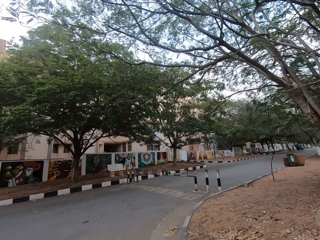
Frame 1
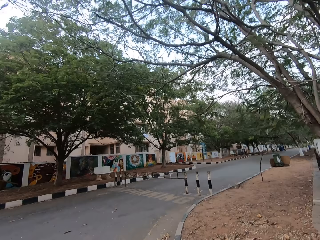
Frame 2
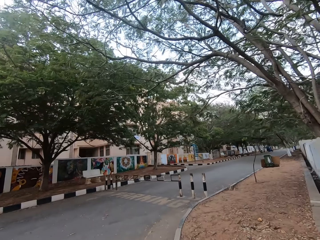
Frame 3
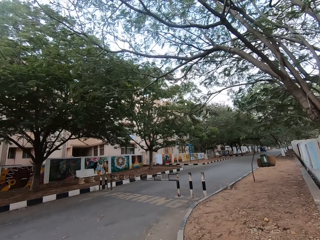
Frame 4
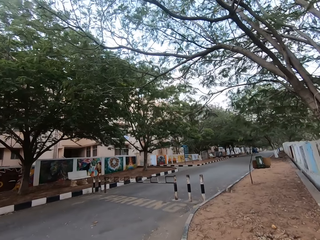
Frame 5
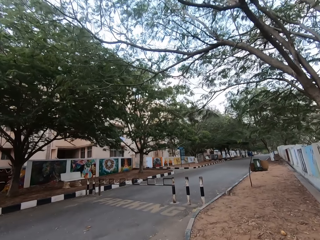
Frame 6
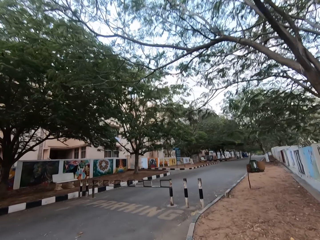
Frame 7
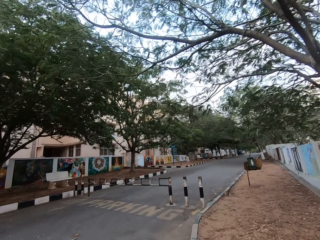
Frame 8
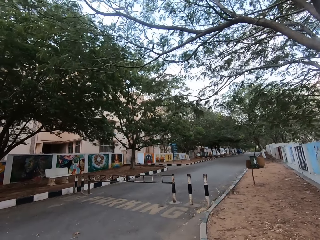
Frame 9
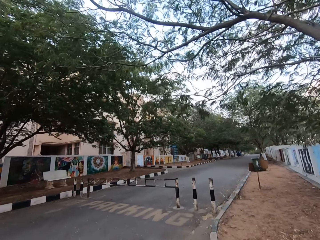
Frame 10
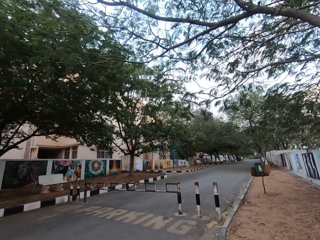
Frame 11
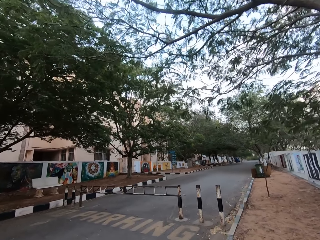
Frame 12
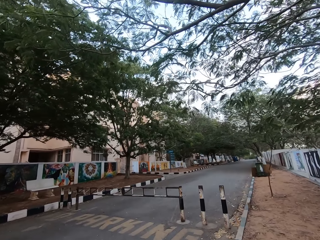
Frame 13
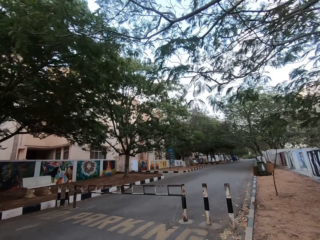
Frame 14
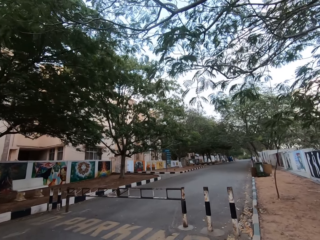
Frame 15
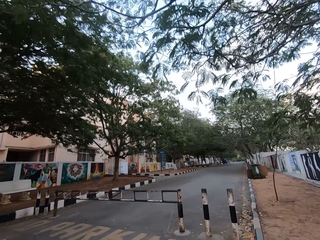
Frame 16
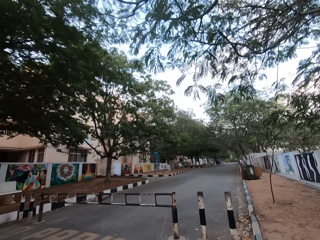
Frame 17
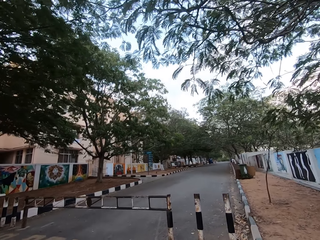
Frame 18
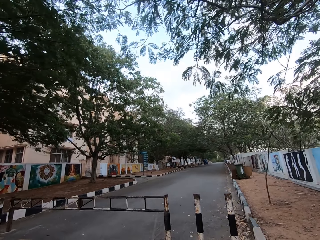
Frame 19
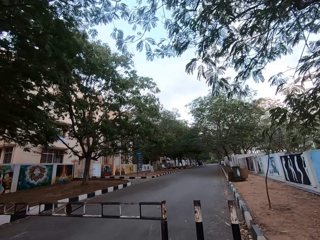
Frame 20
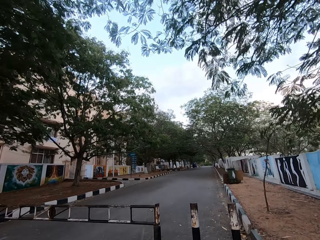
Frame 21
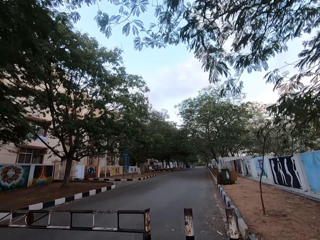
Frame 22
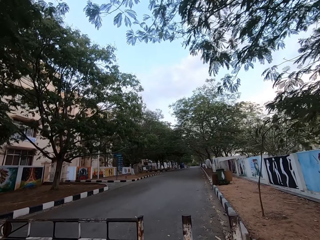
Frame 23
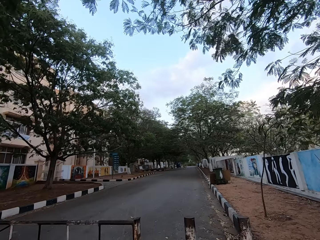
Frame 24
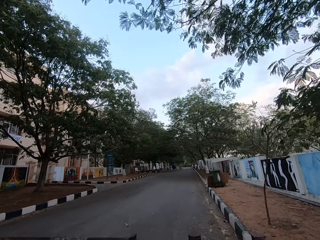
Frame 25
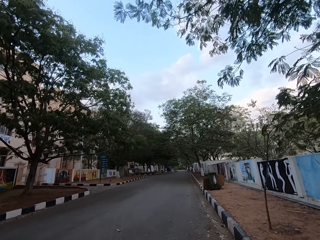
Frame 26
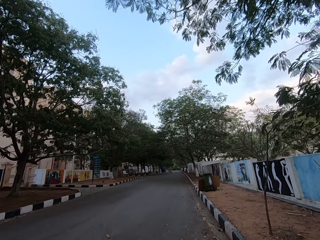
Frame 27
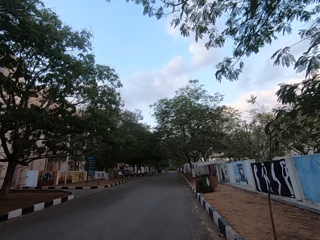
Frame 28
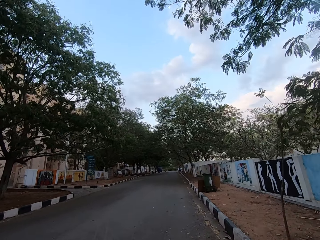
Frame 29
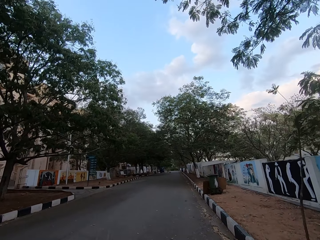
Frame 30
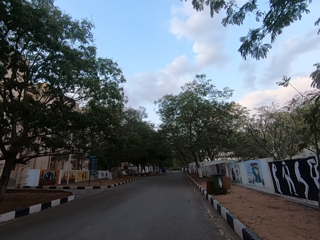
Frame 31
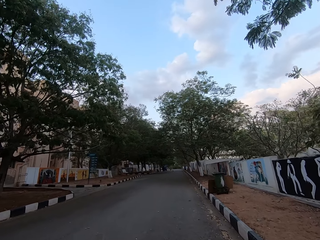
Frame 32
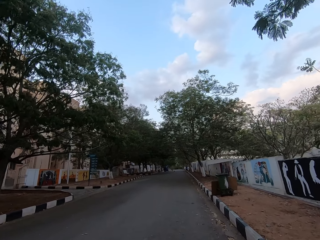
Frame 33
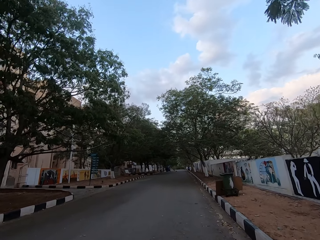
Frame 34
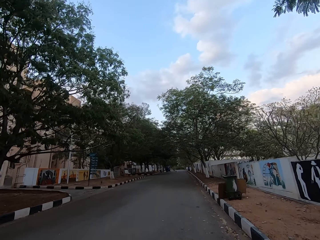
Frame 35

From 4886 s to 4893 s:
The camera wearer takes a corner.

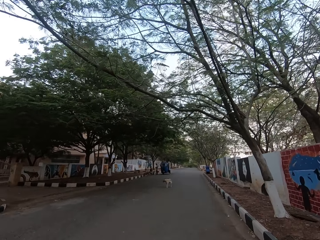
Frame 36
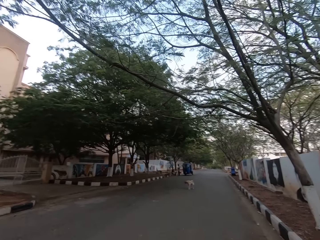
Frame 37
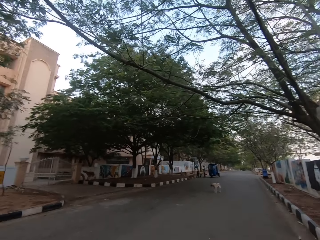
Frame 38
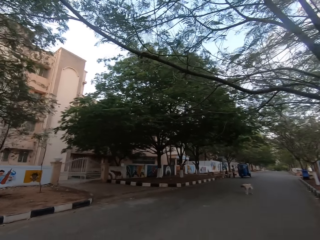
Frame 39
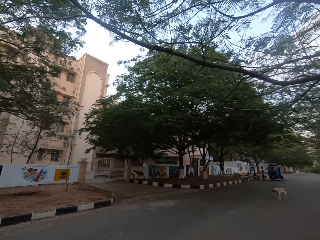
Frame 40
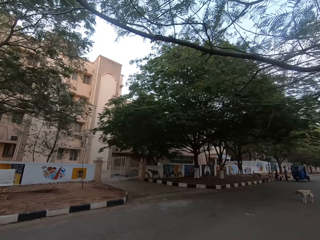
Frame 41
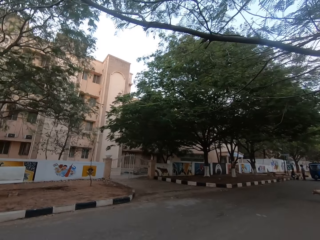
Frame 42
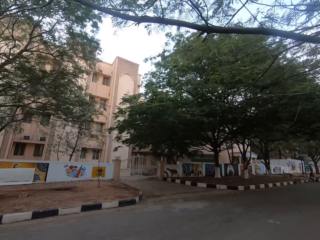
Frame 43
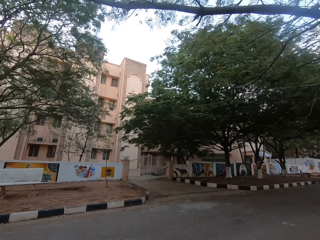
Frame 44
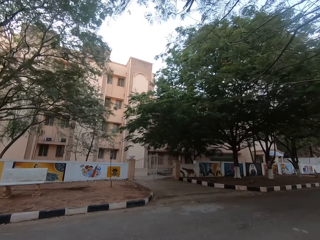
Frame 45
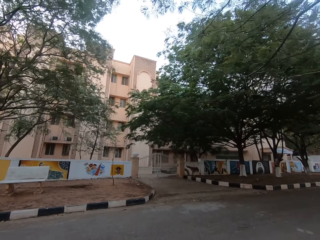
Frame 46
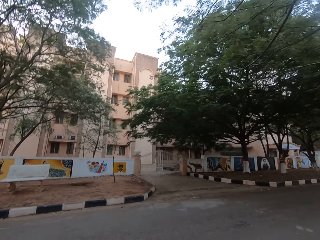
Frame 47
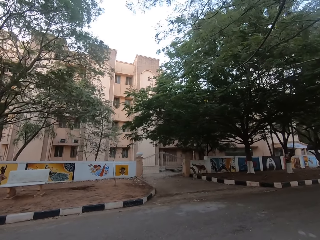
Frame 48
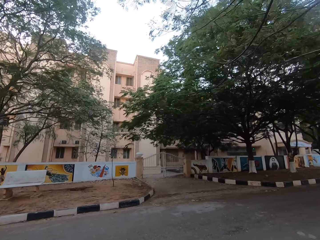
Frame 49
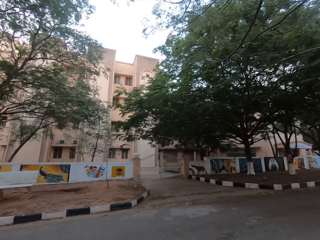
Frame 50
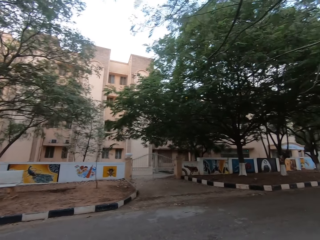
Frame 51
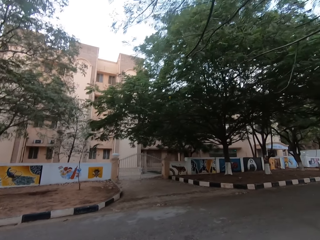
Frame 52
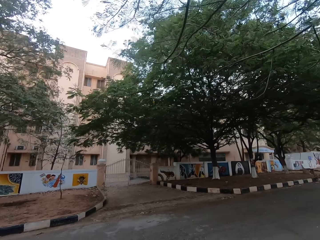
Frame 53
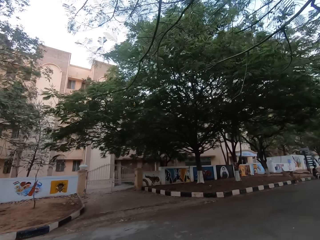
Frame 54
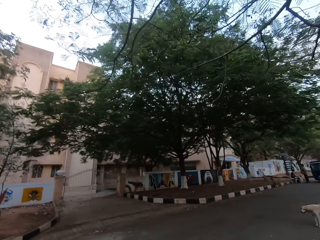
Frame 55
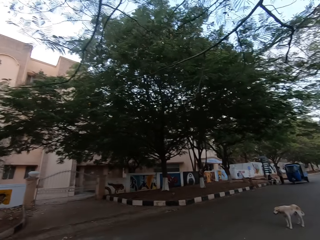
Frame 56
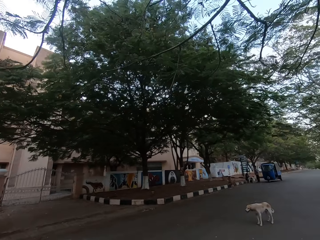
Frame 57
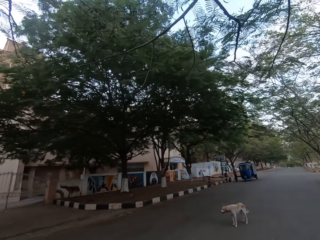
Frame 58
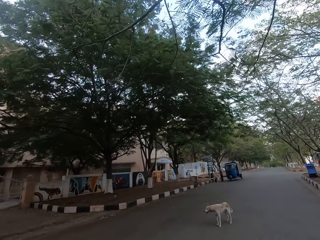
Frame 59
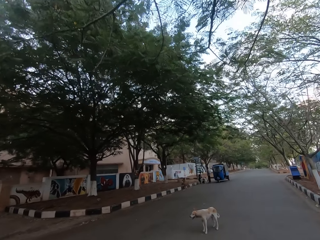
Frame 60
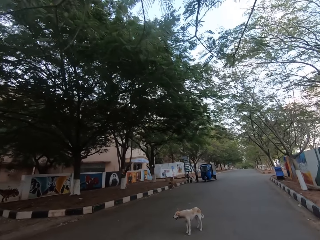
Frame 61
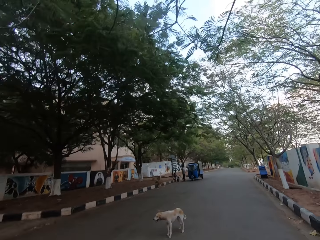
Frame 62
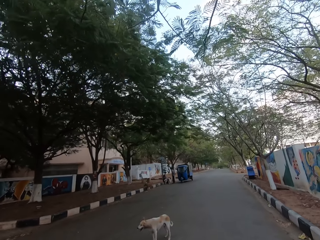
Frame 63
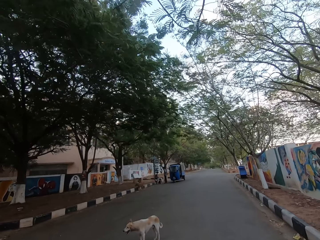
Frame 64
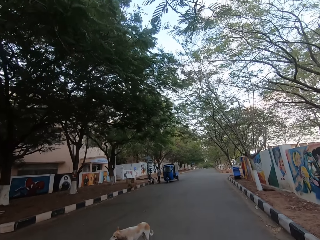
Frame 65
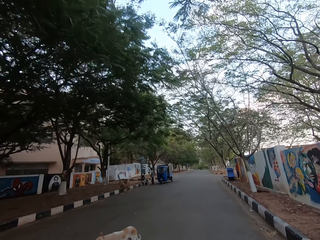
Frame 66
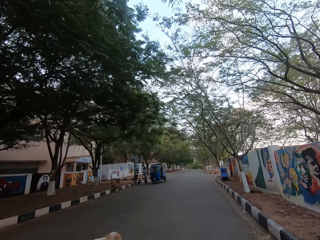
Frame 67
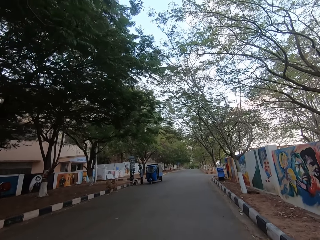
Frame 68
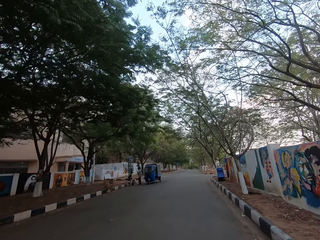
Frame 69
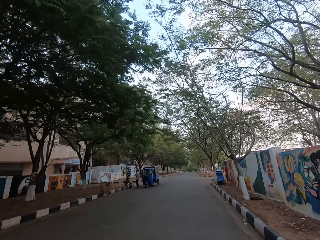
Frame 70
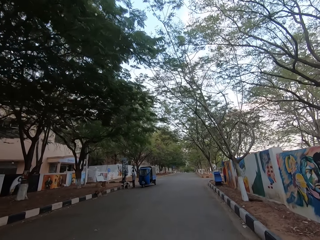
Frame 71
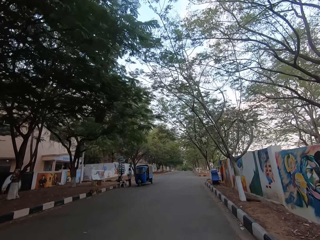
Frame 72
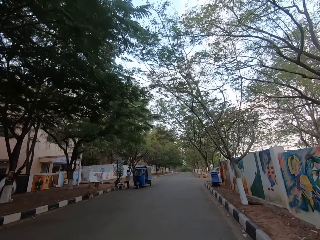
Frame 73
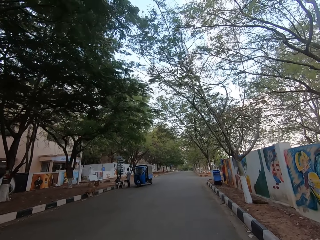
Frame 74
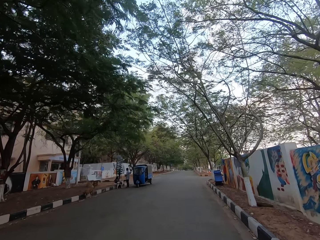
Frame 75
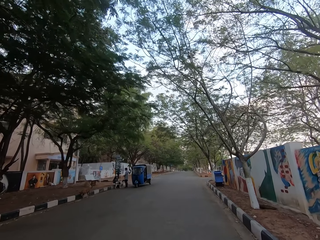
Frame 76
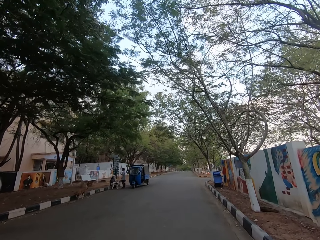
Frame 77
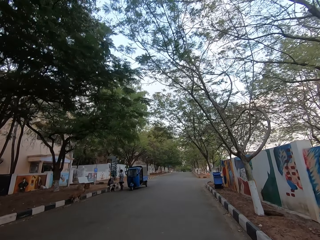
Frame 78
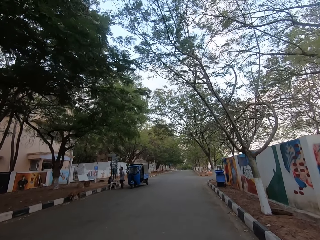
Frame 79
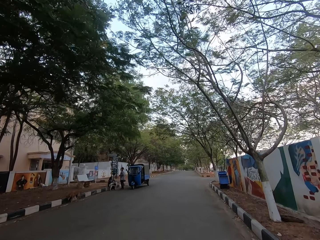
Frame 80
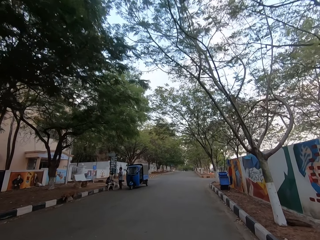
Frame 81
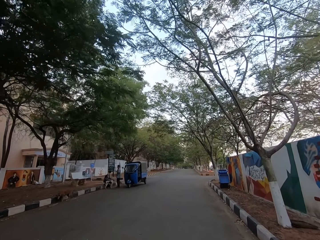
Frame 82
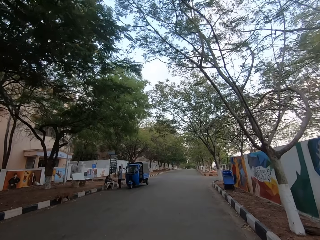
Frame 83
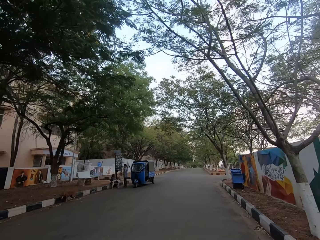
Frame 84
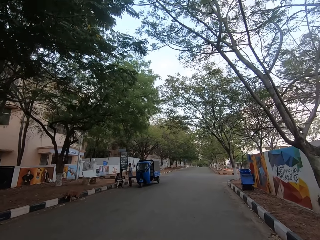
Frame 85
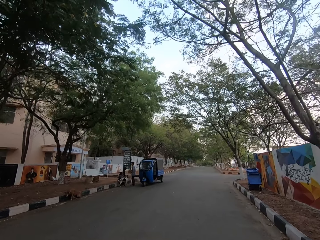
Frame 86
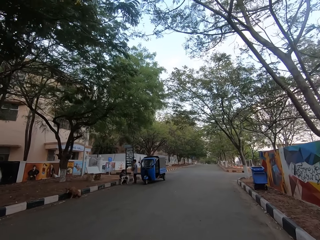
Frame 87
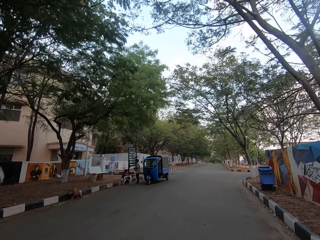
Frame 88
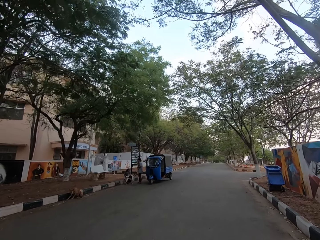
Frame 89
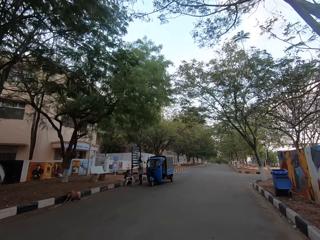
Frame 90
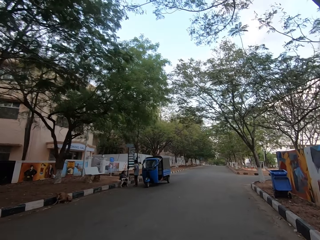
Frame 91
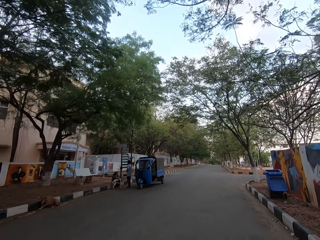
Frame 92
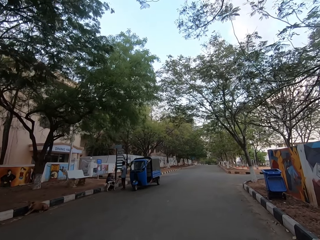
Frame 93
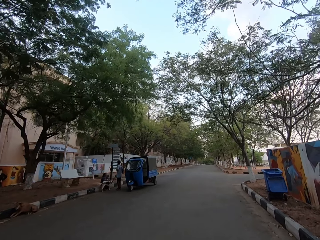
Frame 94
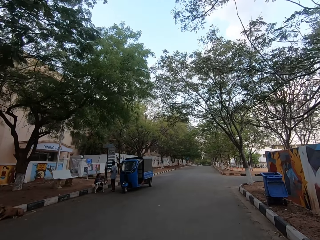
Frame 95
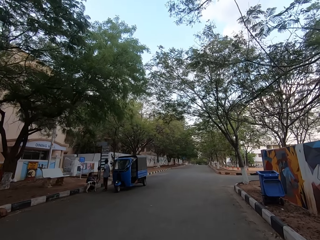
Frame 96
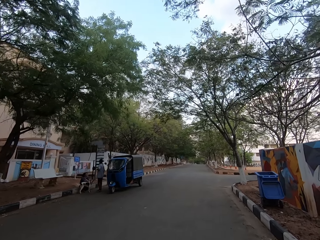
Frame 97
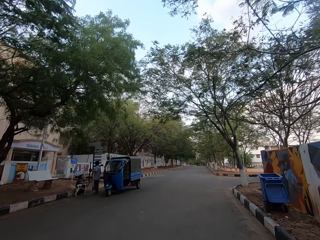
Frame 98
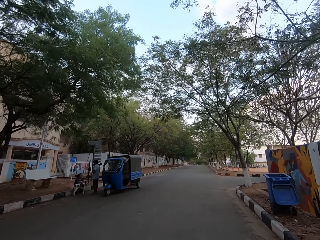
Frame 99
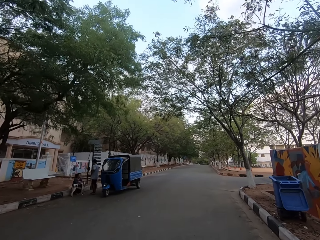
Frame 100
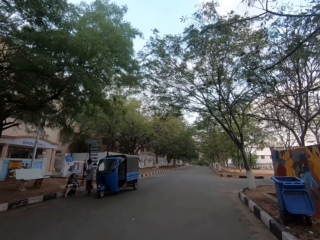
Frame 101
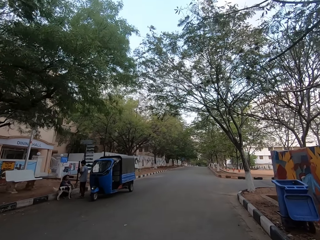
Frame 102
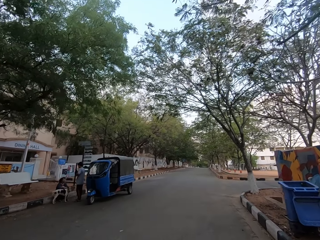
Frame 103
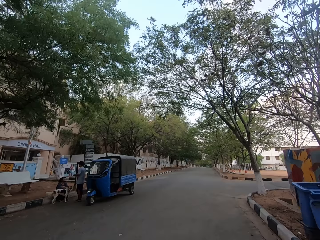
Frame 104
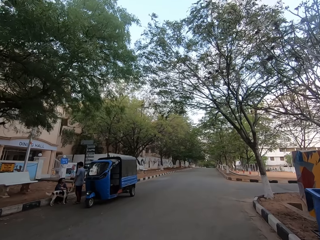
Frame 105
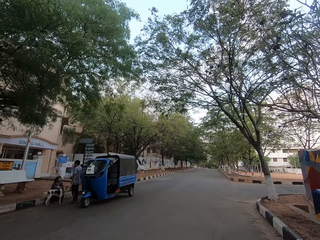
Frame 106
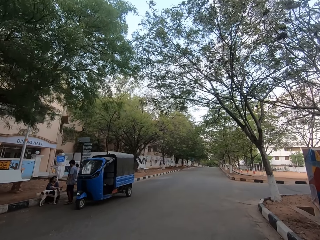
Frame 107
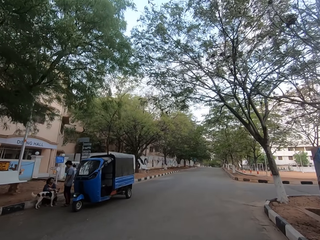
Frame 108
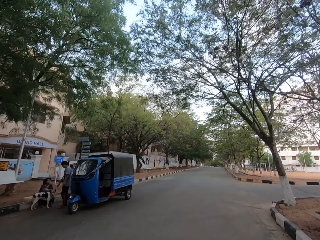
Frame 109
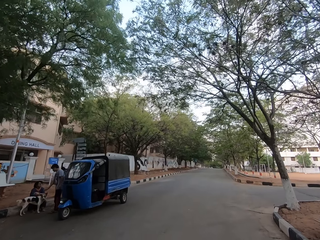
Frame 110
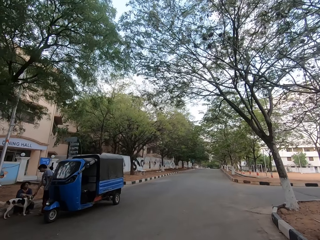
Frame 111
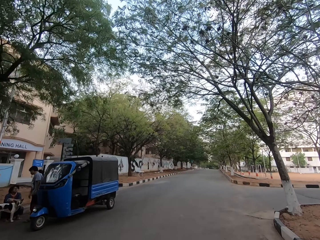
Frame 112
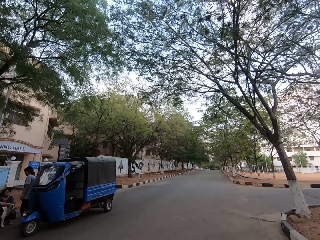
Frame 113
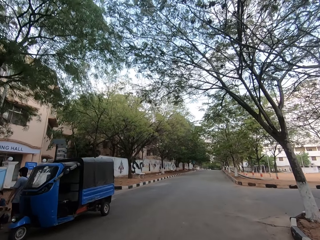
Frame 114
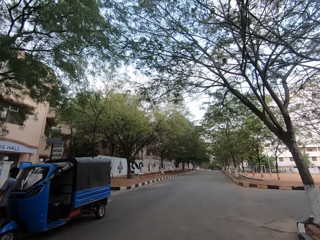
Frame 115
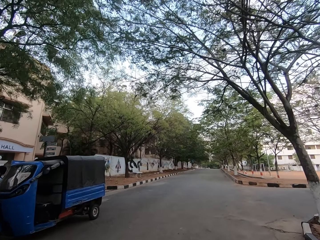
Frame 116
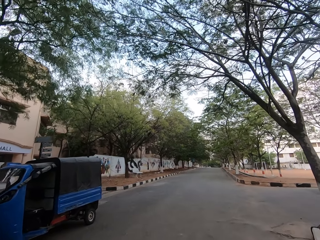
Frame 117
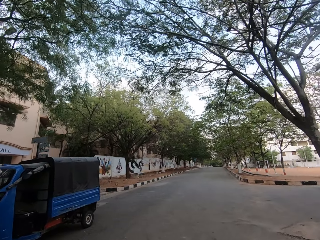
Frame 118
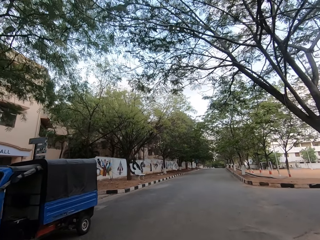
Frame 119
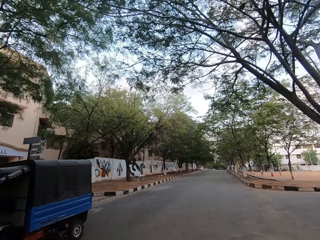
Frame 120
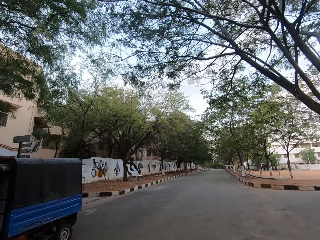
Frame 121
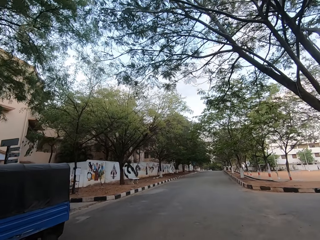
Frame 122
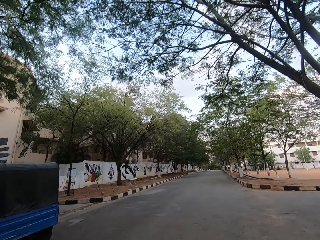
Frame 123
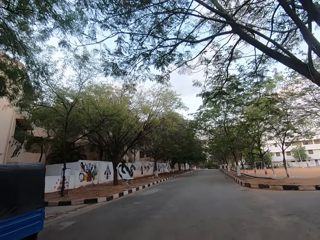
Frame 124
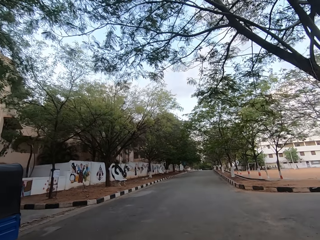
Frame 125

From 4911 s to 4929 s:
The camera wearer looks at the building. They look at the dog. They walk past the dog. A person holds the dog. A man interacts with a woman.
